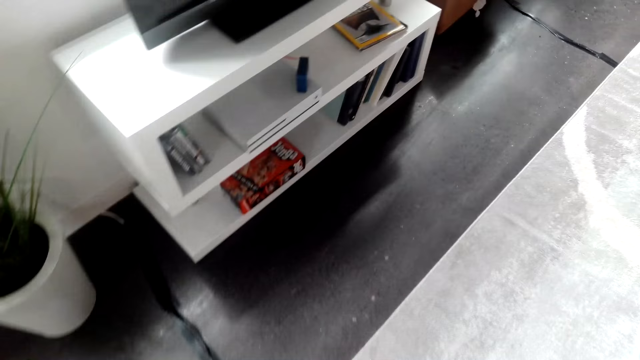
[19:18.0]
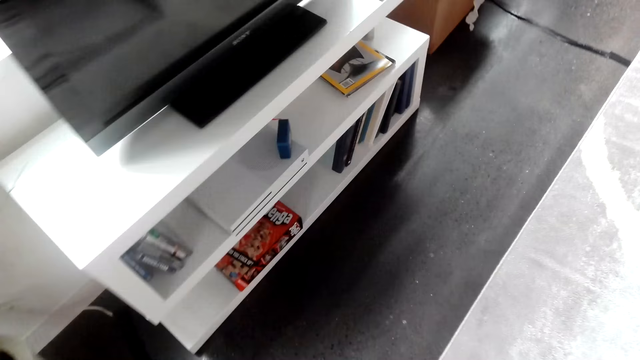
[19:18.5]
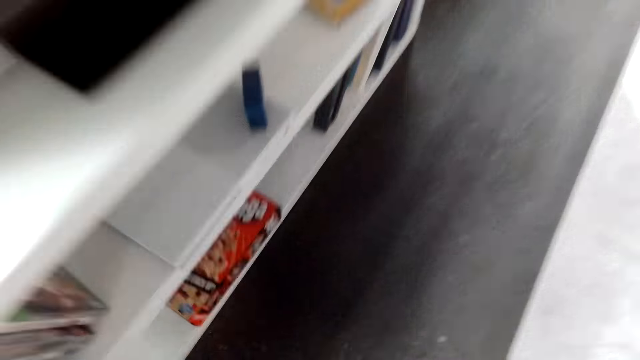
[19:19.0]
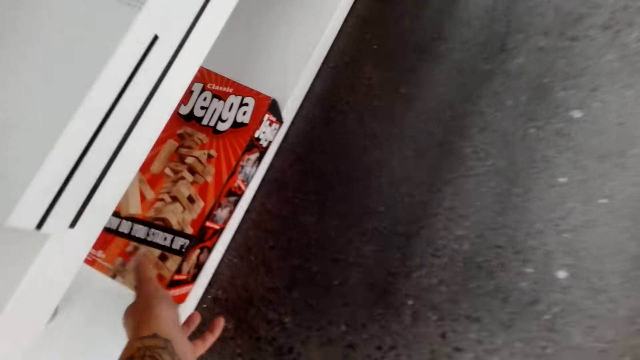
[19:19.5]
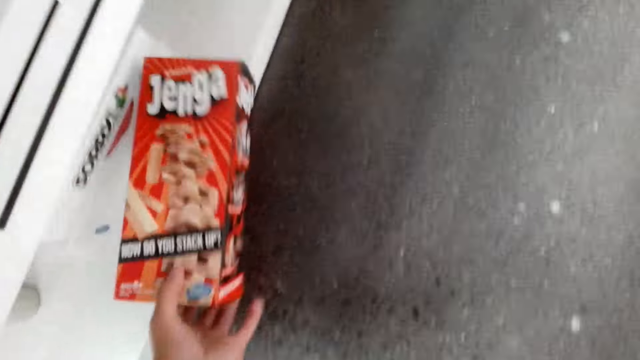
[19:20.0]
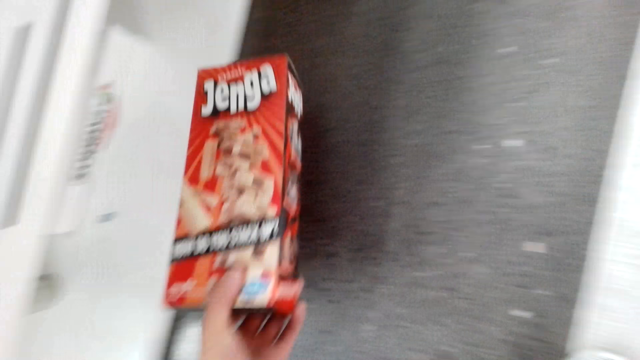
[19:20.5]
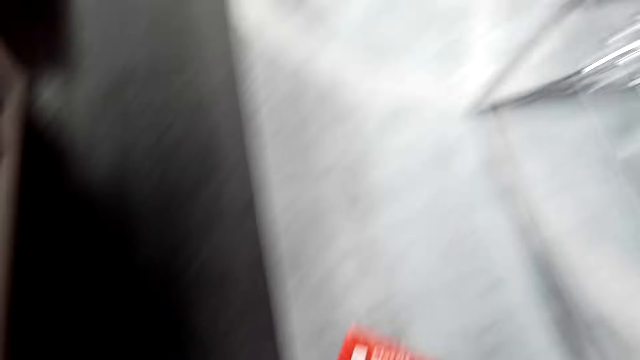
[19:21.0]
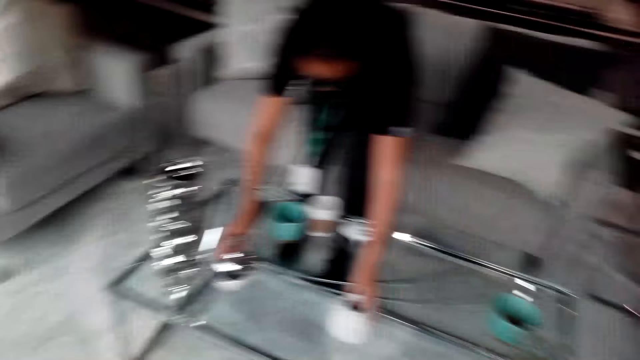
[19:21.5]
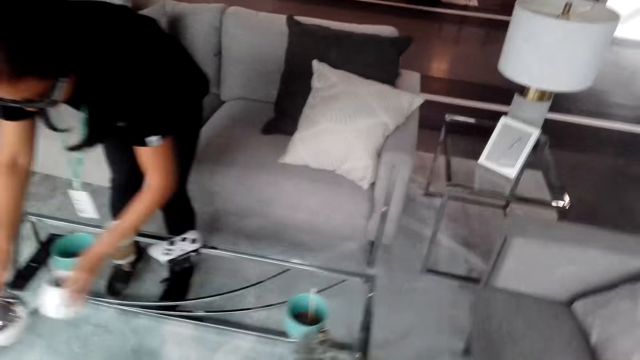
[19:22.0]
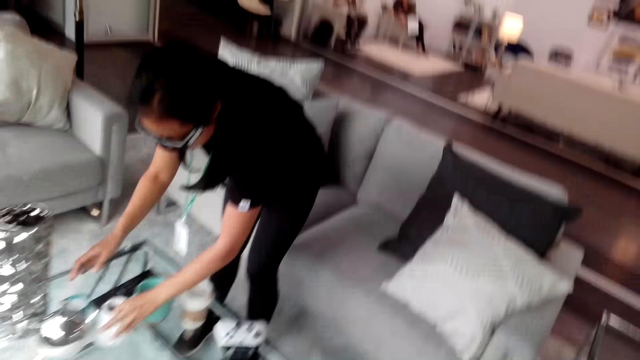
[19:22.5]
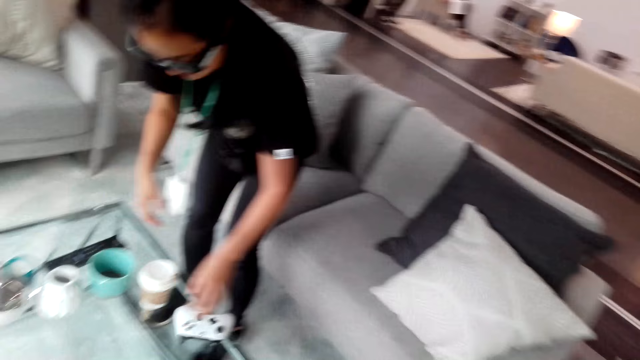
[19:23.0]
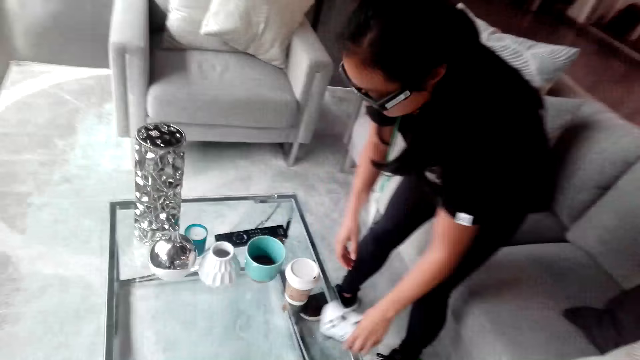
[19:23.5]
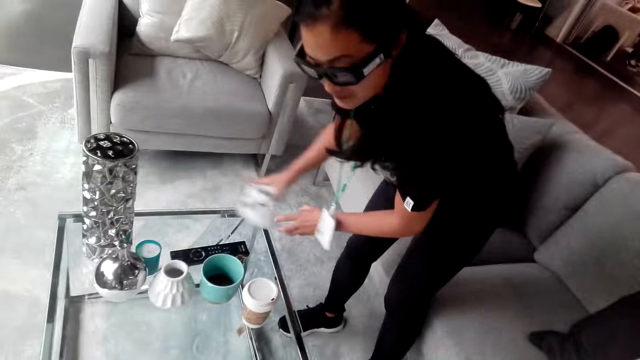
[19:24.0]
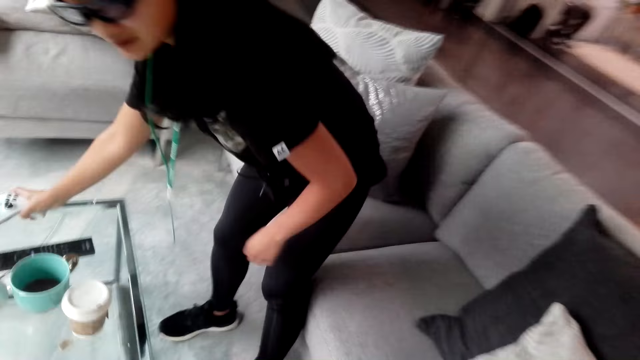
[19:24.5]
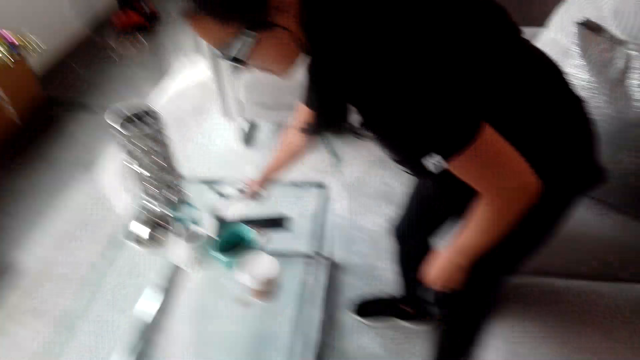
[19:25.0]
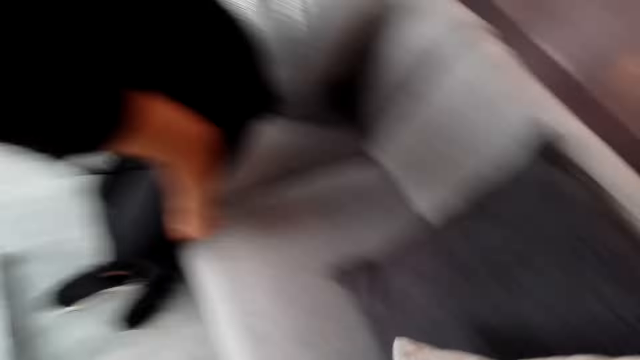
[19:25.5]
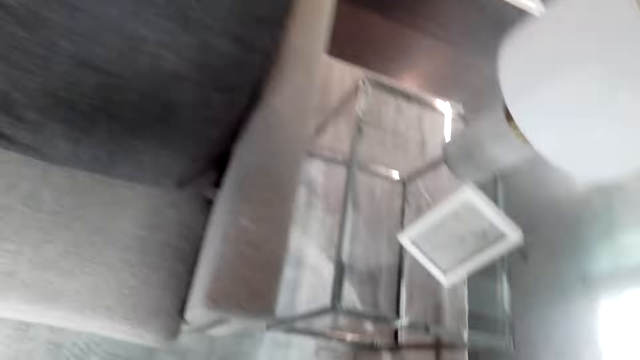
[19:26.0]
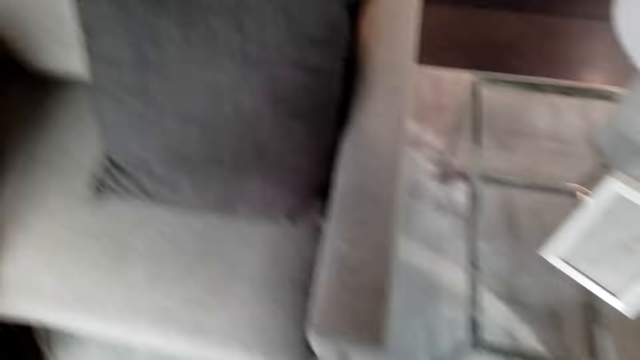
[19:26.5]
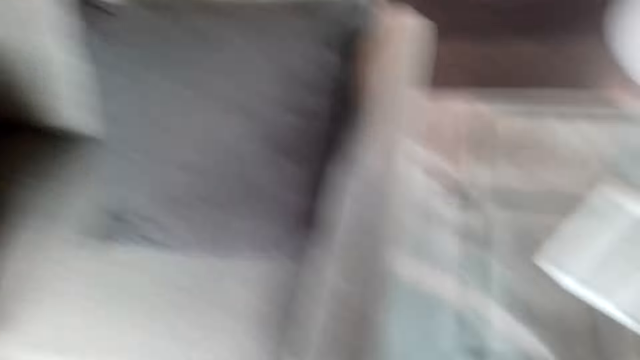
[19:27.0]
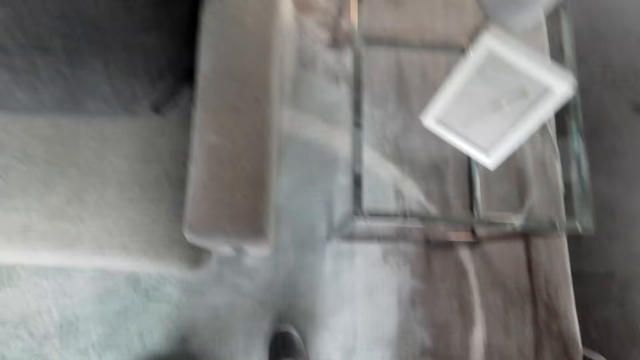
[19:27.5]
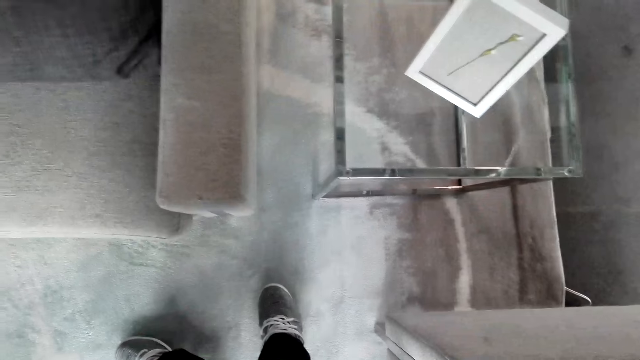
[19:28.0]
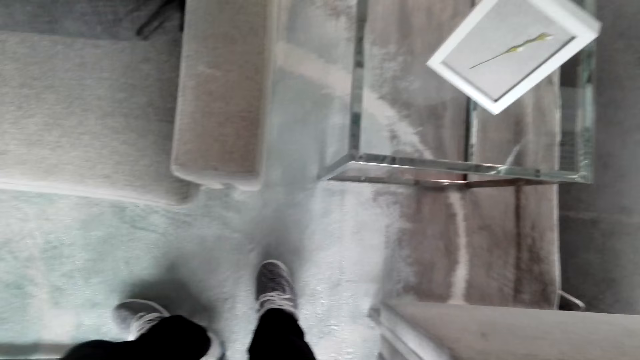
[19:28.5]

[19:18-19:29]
The camera wearer picks up the Jenga game equipment box. They walk in the room. A person organizes the table. The camera wearer stands in the room. They look around.

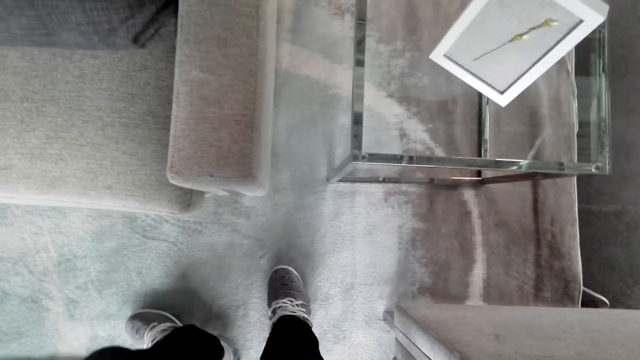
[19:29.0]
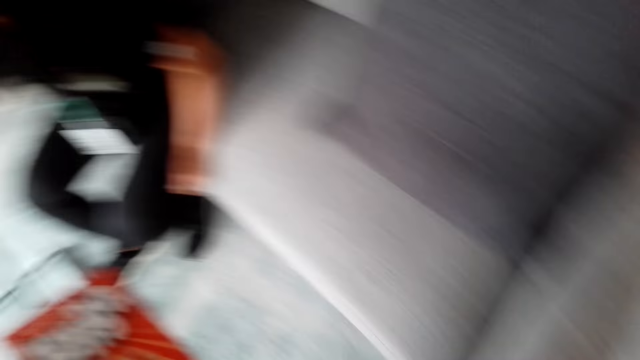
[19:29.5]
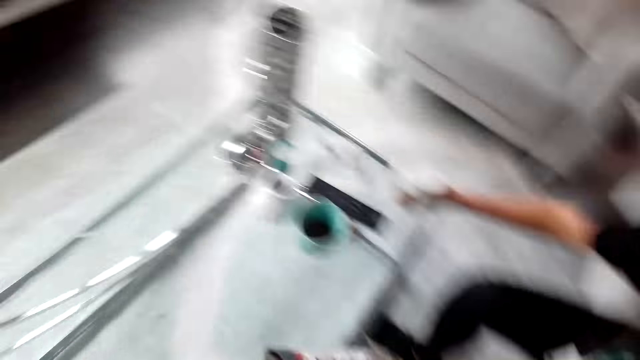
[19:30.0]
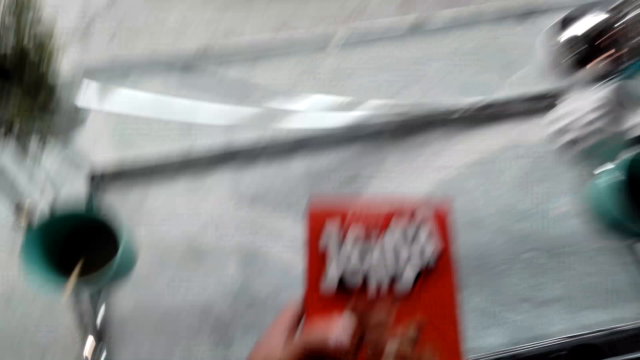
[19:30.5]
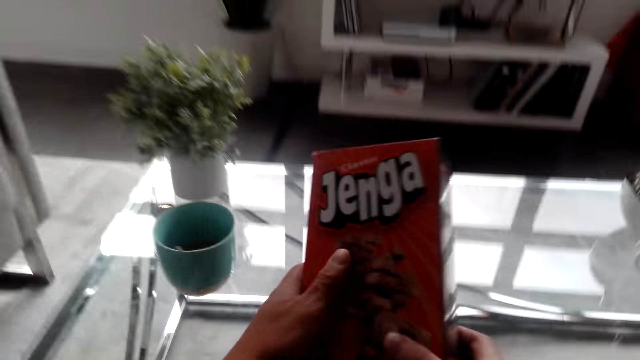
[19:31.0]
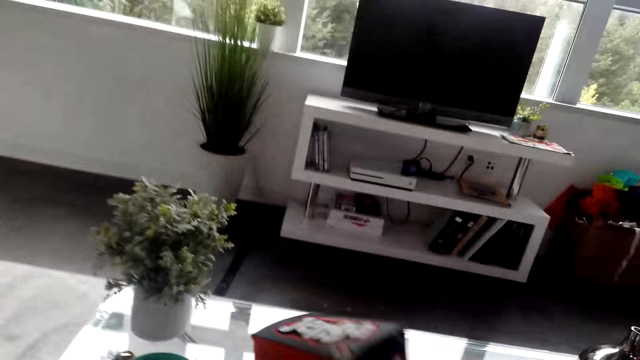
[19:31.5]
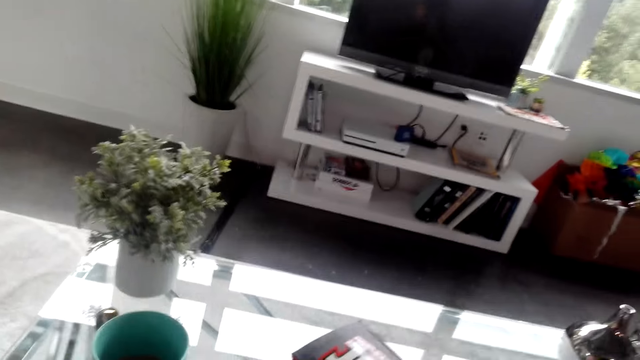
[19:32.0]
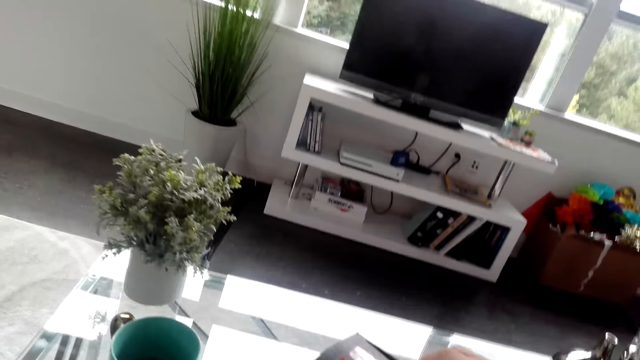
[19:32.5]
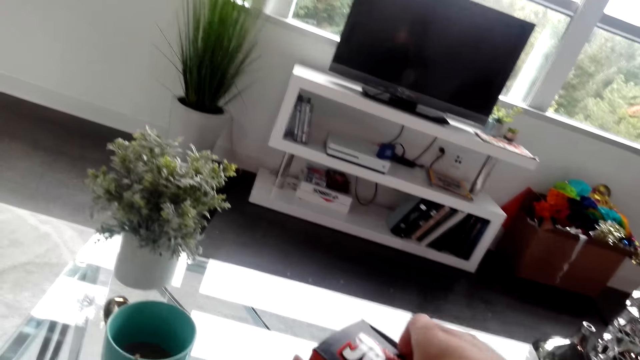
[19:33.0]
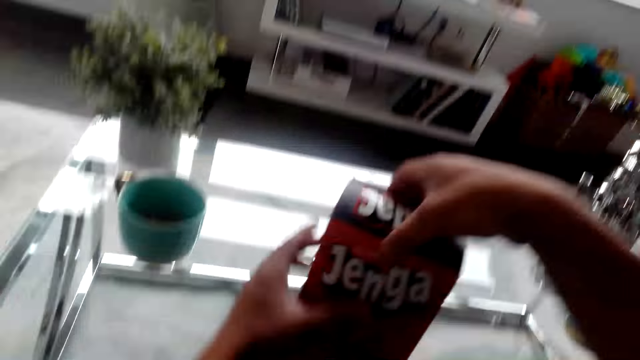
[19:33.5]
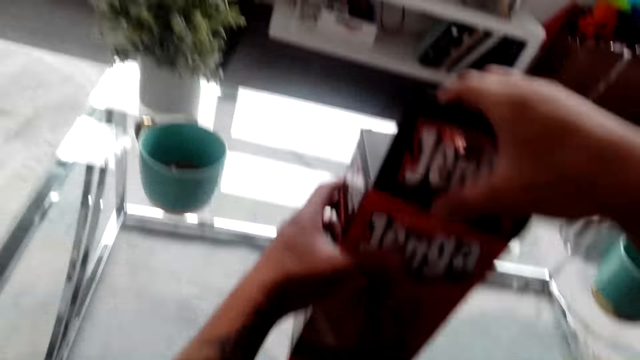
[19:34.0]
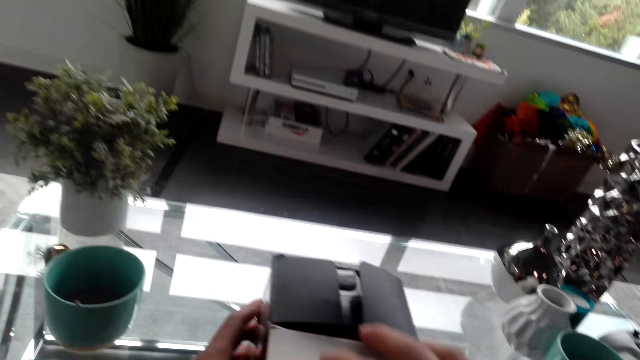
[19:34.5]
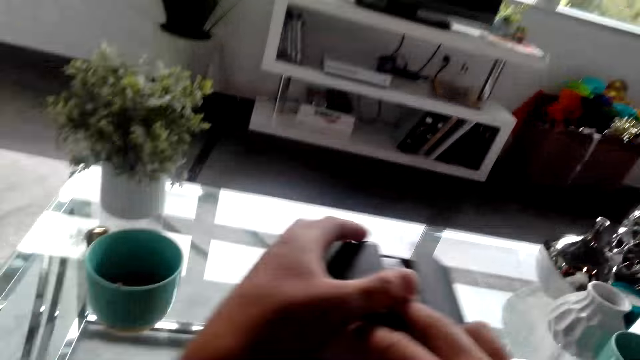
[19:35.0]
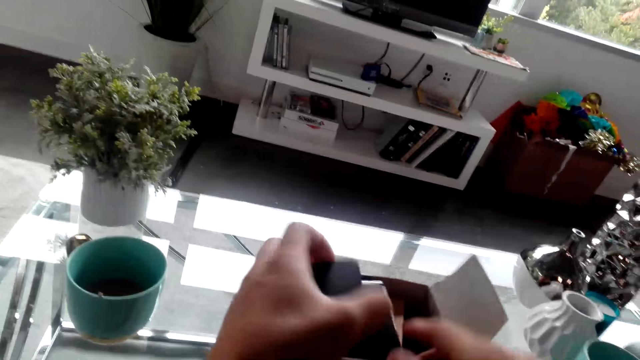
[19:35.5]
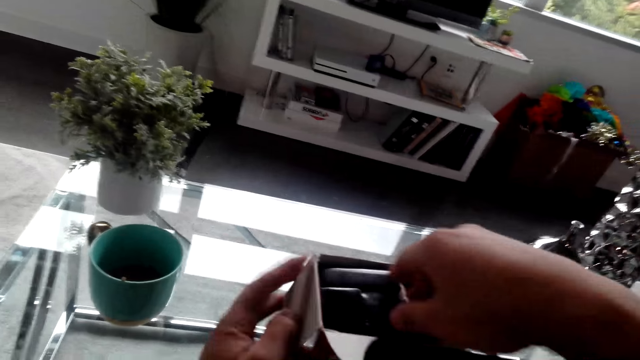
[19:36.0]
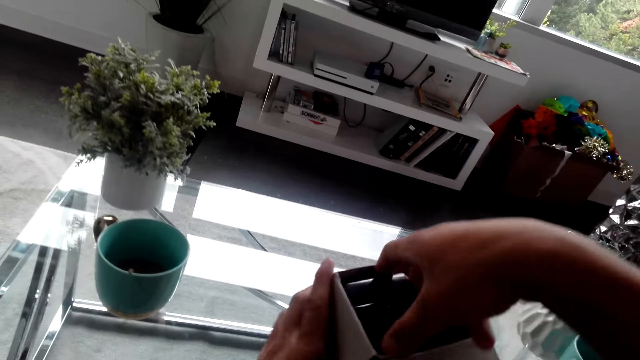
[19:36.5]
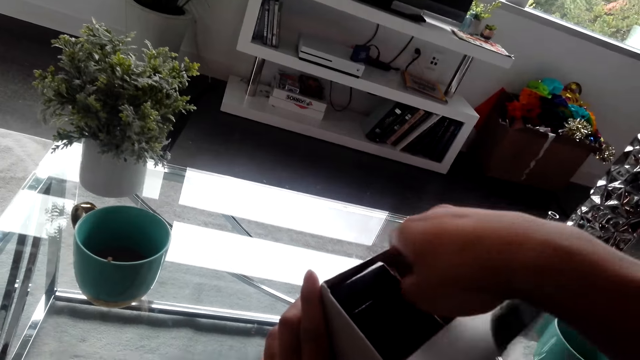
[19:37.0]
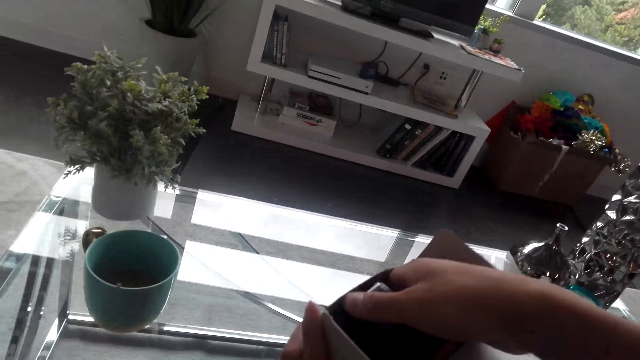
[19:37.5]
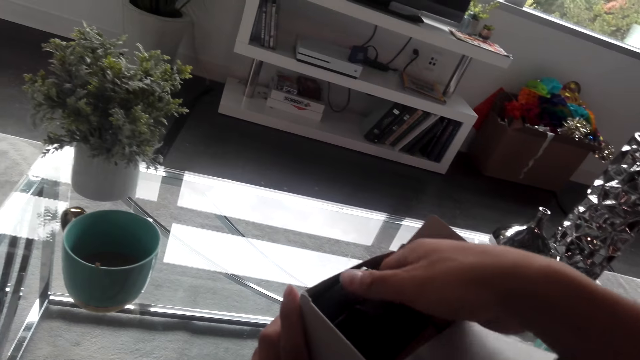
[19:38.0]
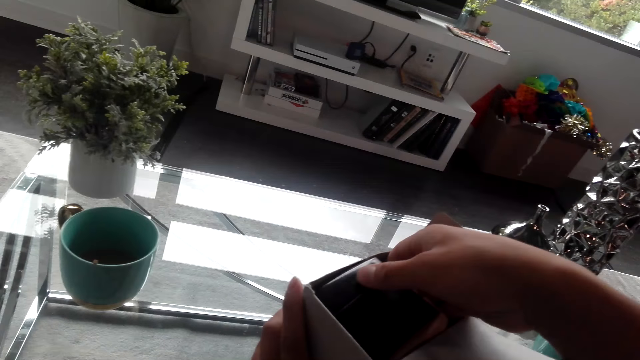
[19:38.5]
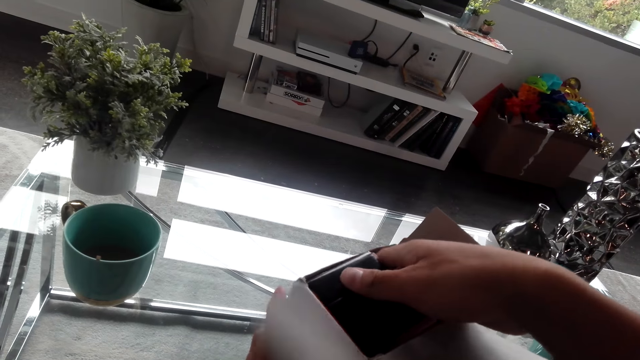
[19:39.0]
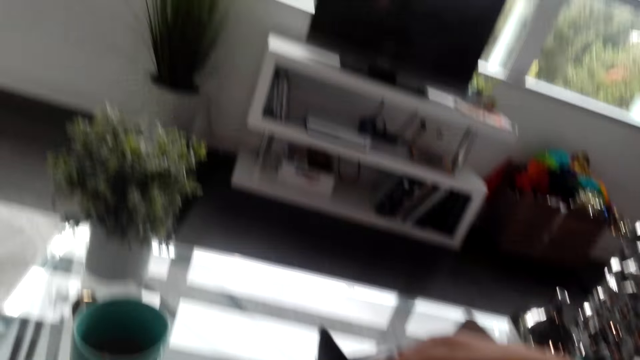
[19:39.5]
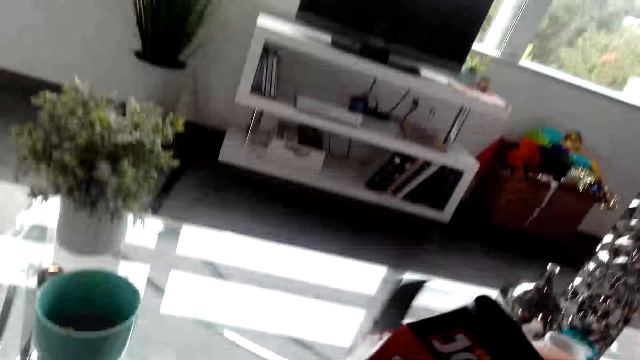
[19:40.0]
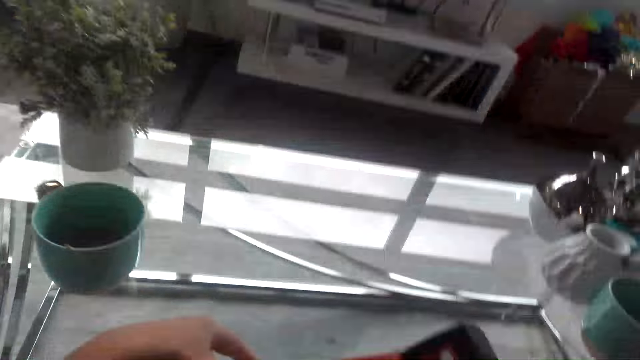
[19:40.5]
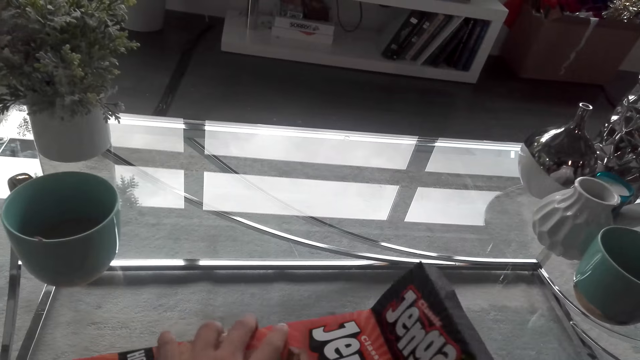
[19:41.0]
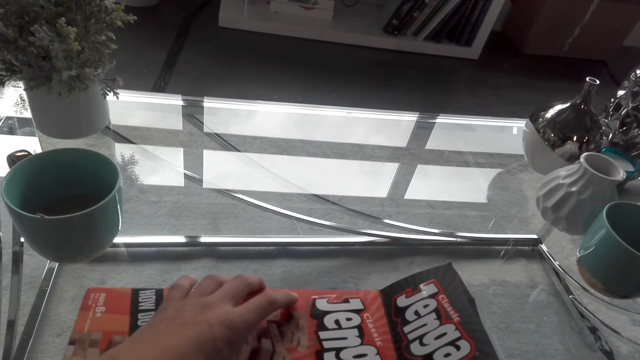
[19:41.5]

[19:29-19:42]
The camera wearer displays the Jenga game box. They place the Jenga game box on the table. They open the Jenga game box. They touch the Jenga game blocks. They turn the Jenga game box. They lay the box down on the table.
